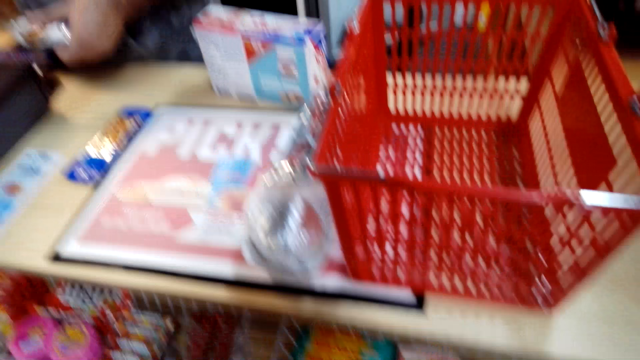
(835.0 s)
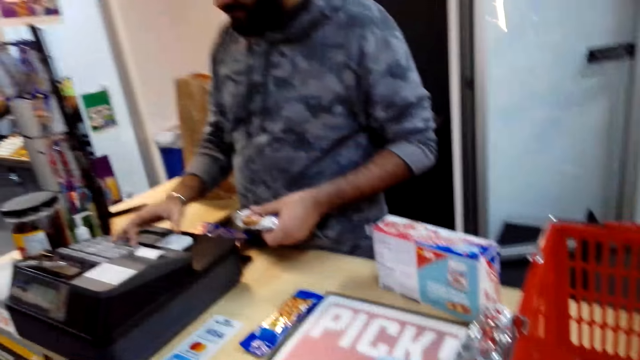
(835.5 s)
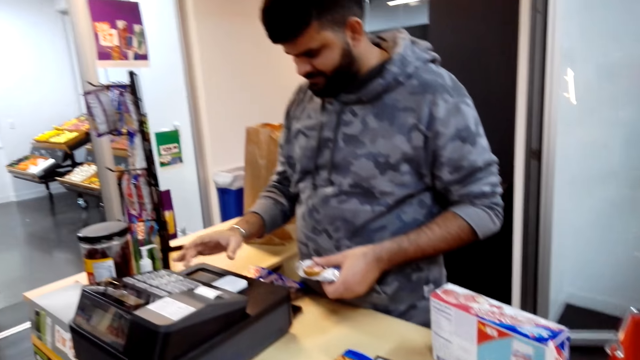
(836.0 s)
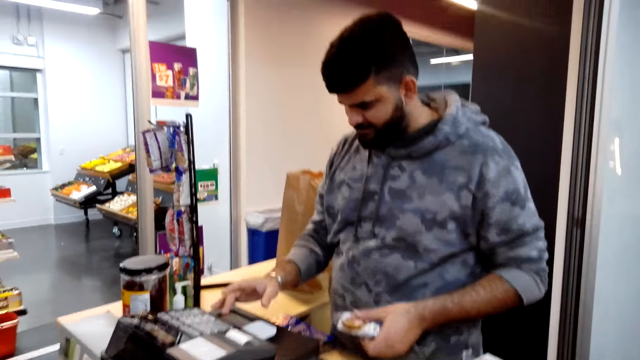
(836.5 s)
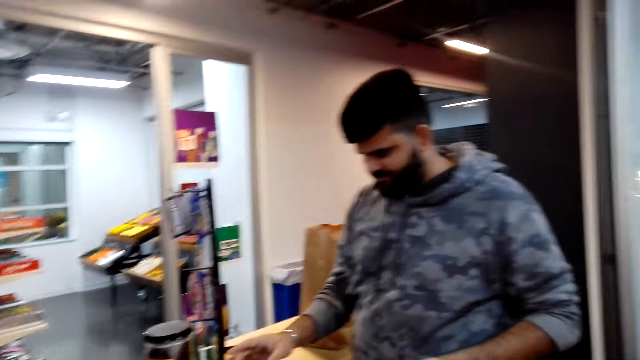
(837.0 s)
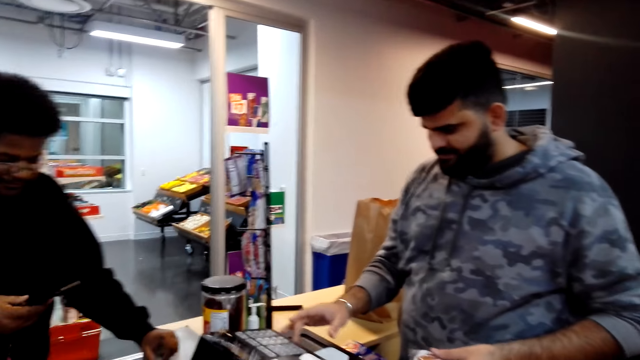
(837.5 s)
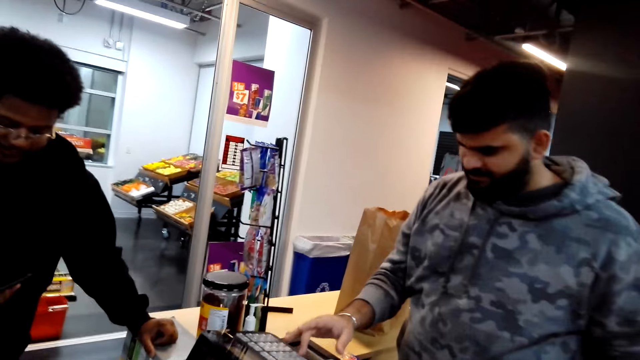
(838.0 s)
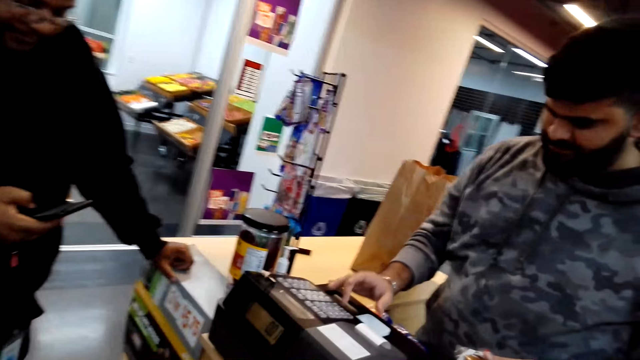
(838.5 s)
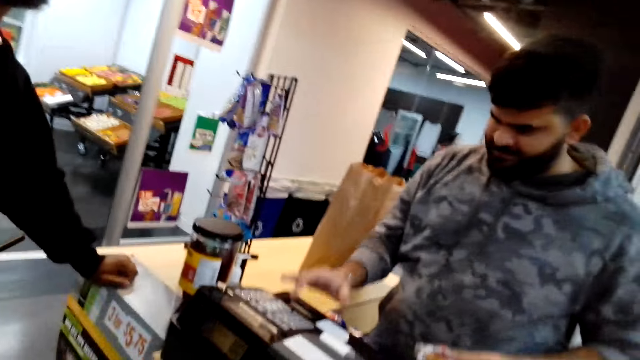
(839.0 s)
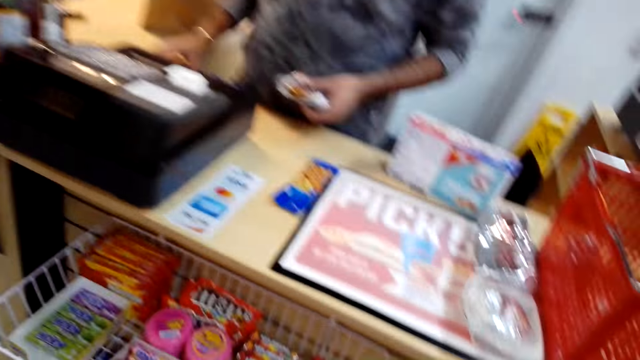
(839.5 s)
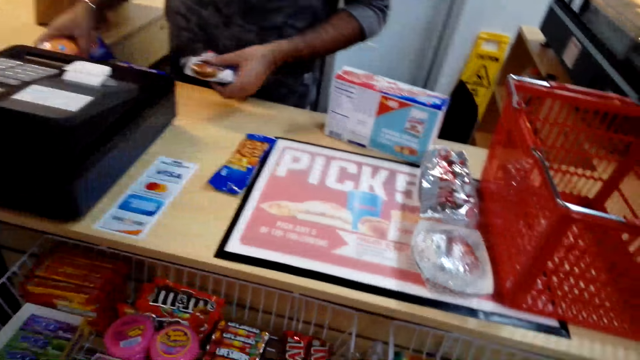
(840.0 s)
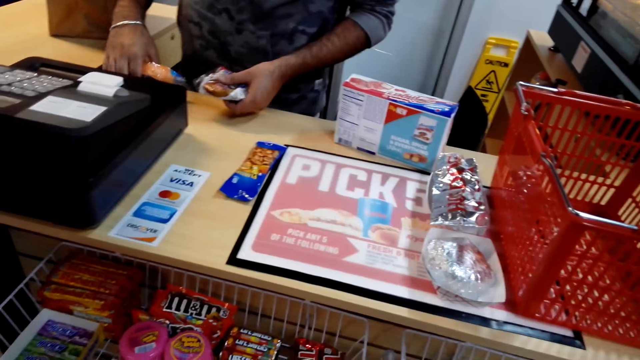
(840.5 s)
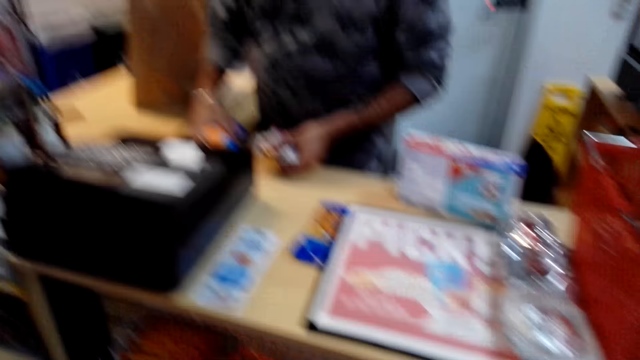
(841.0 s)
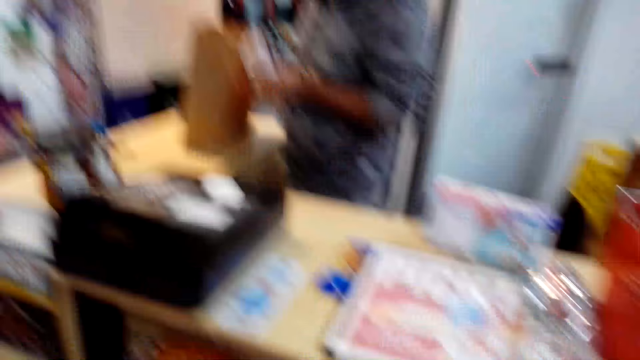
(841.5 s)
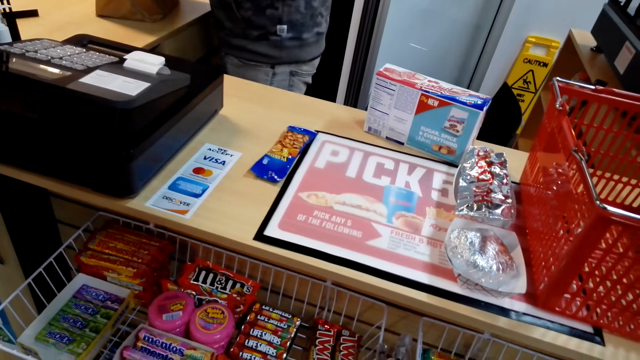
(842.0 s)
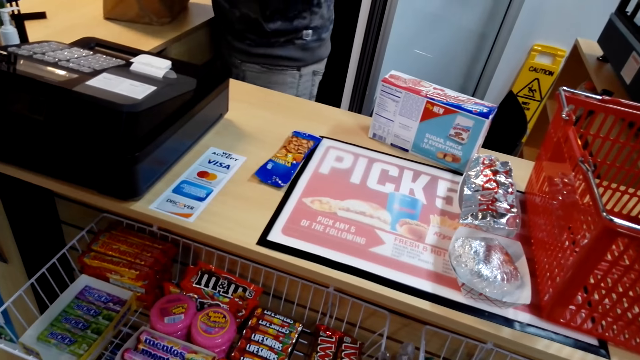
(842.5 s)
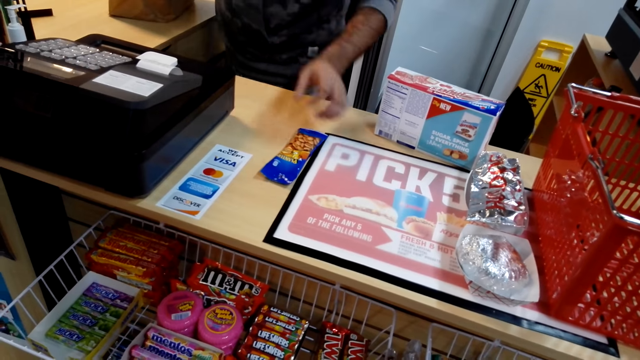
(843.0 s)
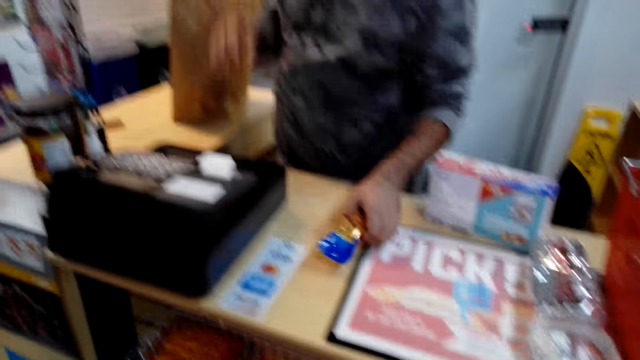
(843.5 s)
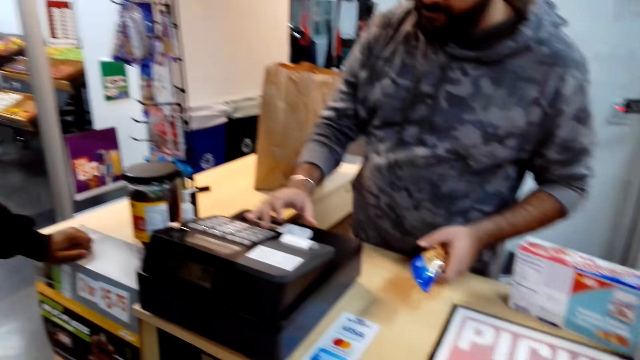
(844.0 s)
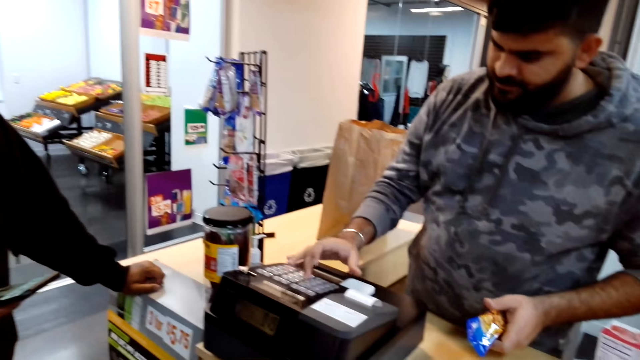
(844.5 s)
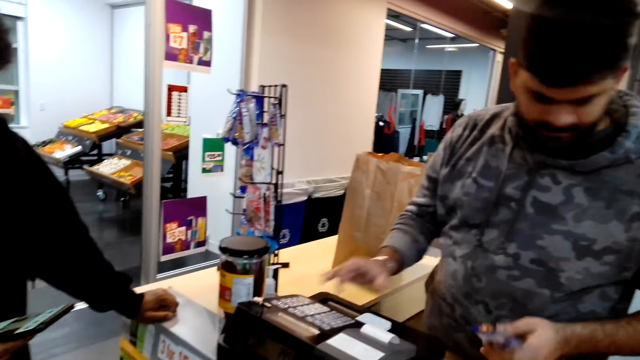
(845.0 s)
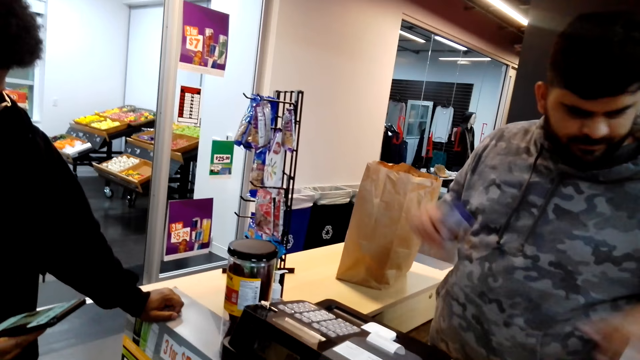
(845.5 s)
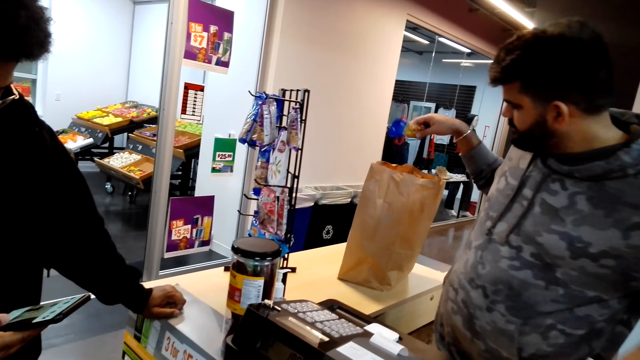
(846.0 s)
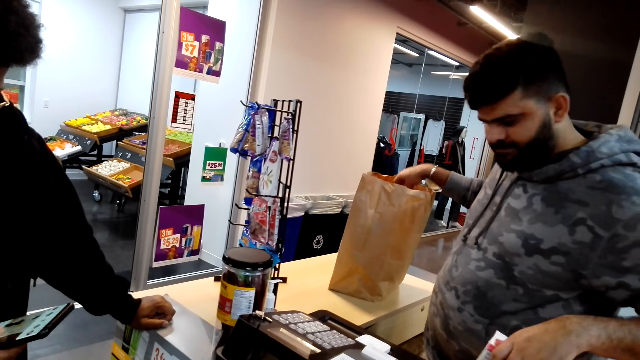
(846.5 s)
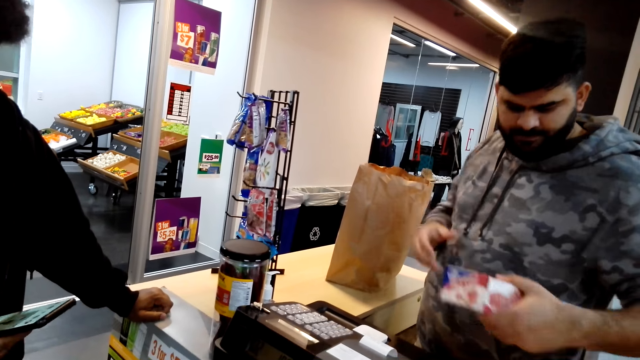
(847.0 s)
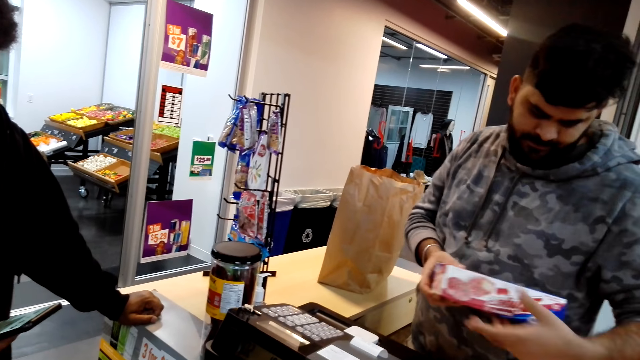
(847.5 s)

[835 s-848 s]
A man presses buttons in a POS machine. Another man scrolls on his phone. The first man picks packets on something on the table and puts something in a paper carrier bag. The first man picks a packet on the table, presses buttons in the POS machine, and puts the packet in the bag. The first man takes zingers.

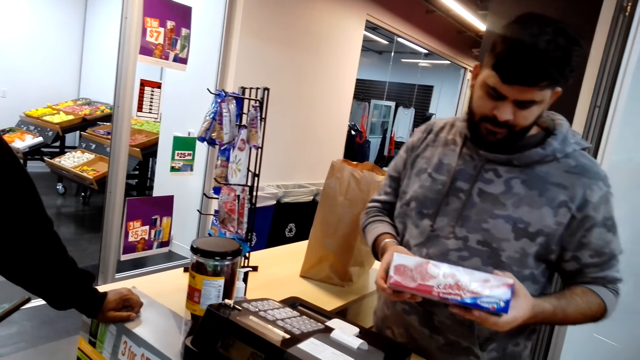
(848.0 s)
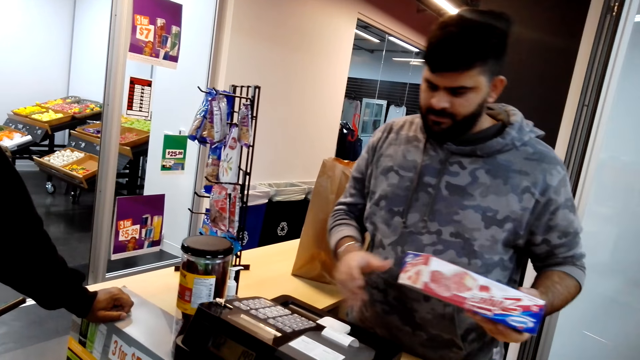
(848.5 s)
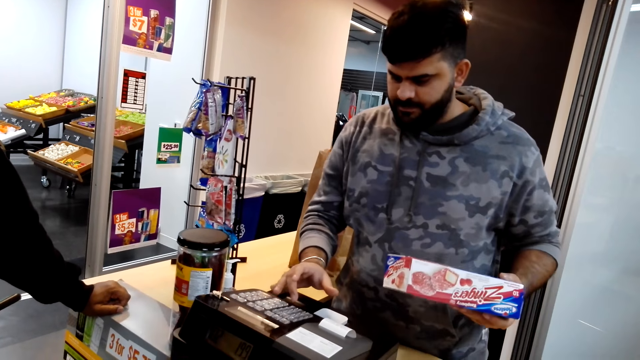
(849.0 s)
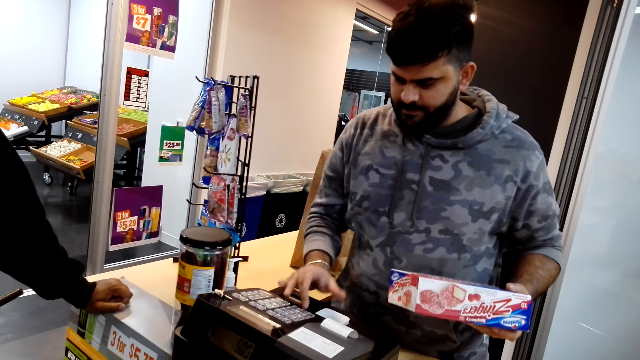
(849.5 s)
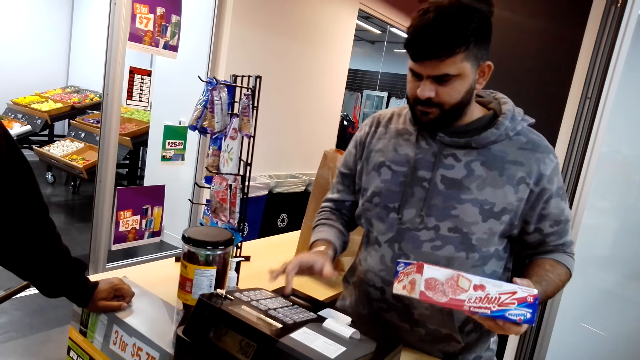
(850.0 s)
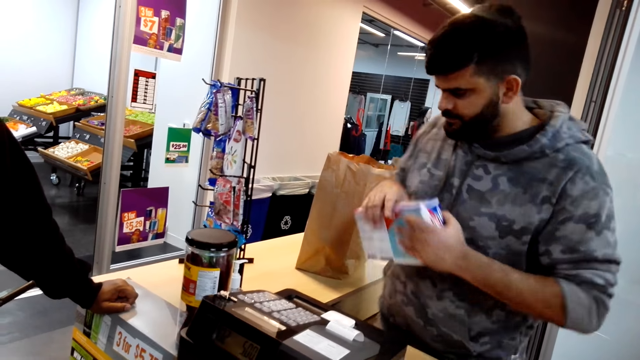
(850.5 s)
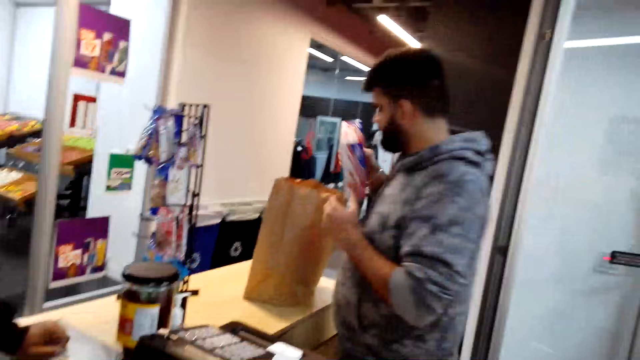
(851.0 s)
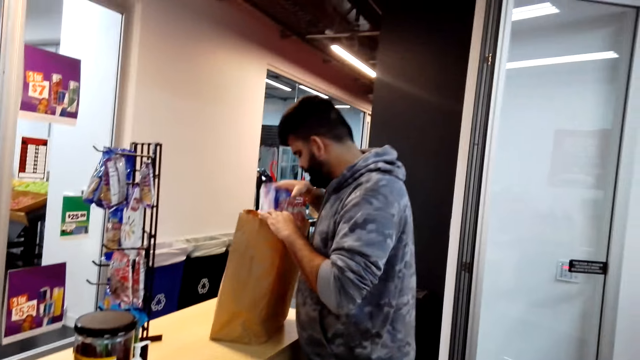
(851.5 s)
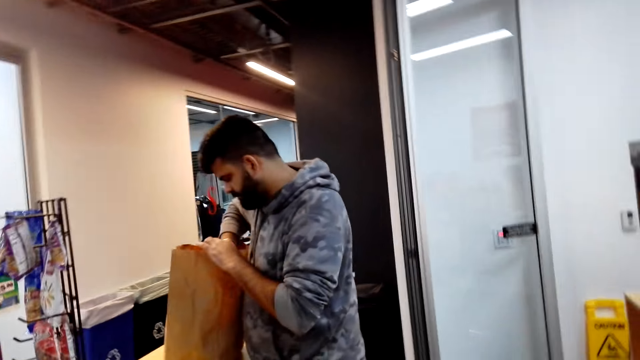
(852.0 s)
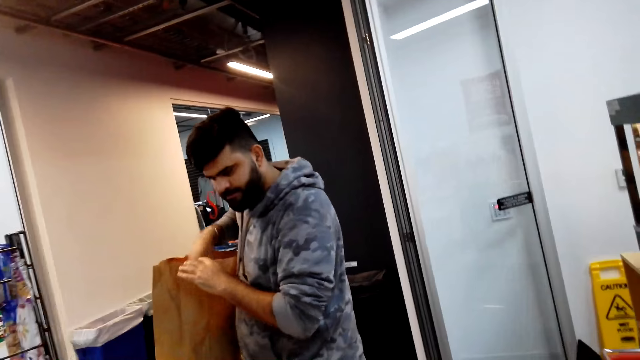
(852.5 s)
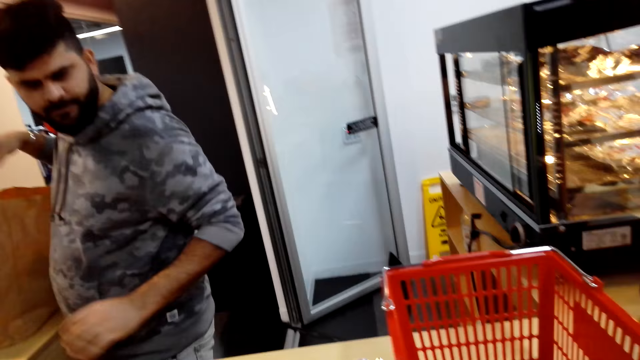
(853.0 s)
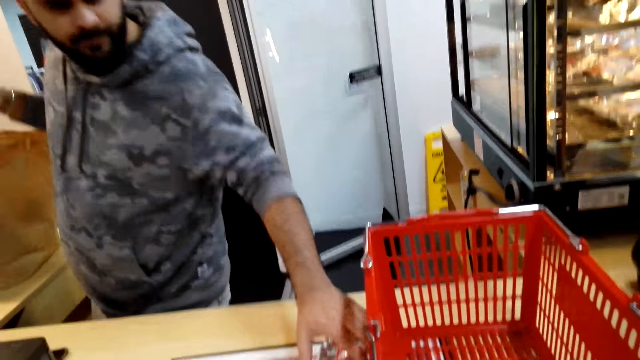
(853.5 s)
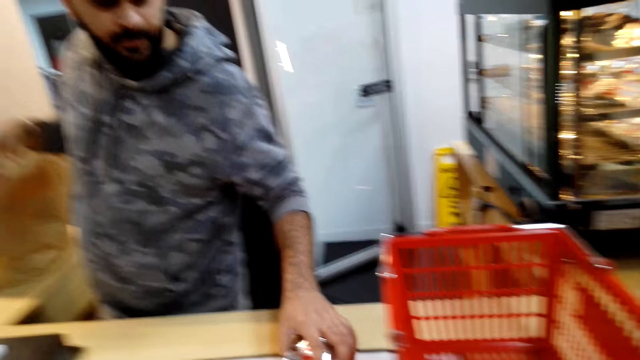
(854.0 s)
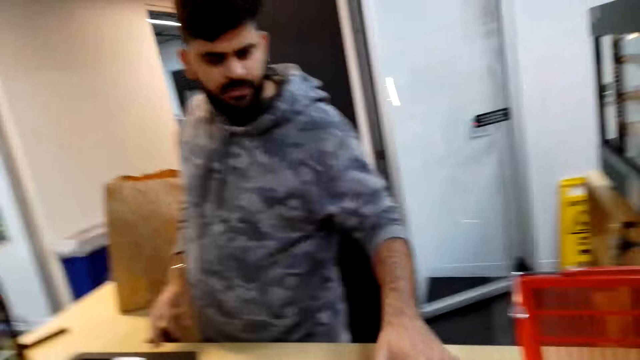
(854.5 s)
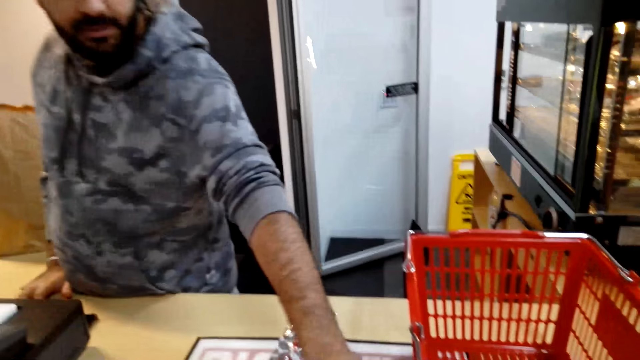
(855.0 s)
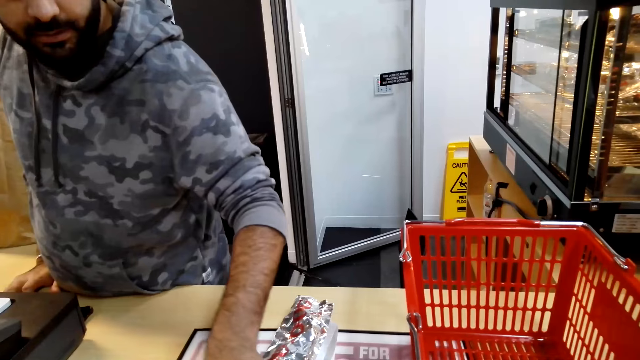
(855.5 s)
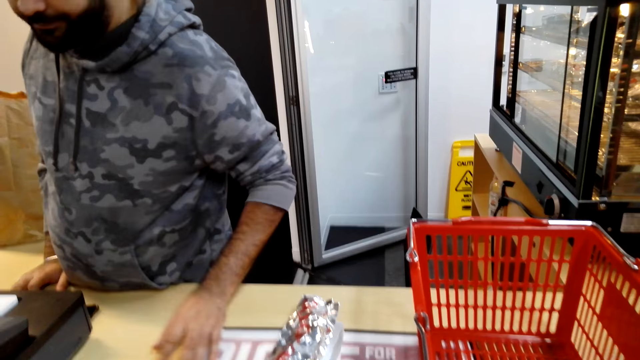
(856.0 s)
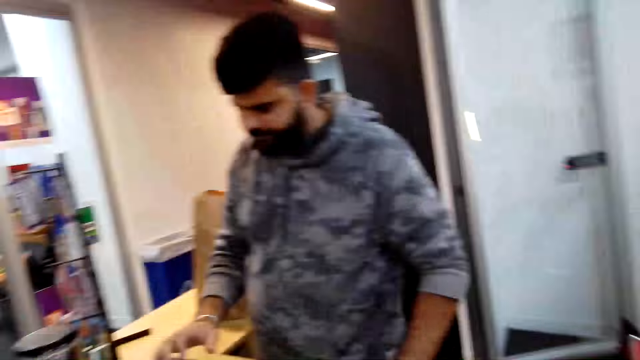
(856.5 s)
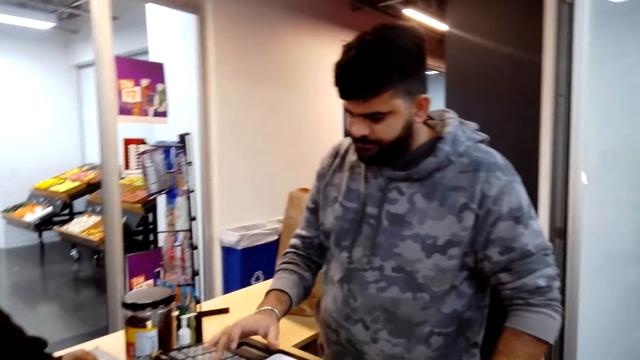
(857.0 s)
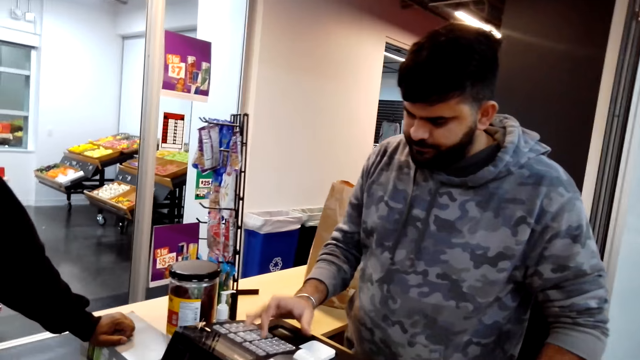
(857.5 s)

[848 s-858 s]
A man holds a box in hand, presses buttons in a POS machine, and puts the box in a paper carrier bag. The man moves a hotdog package. The camera wearer talks. The man talks and presses buttons in the POS machine.
